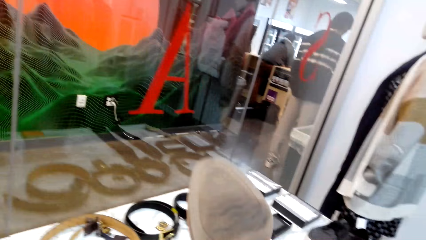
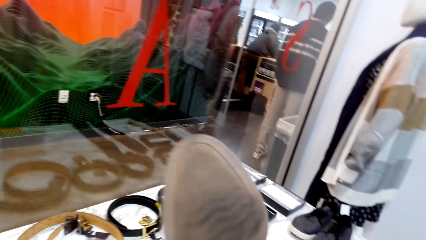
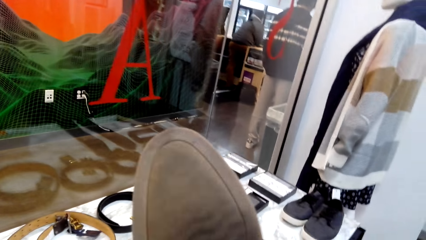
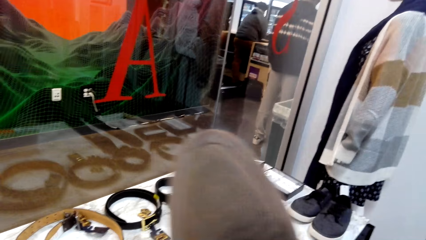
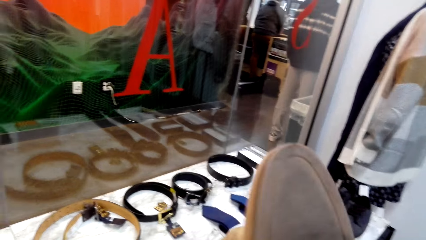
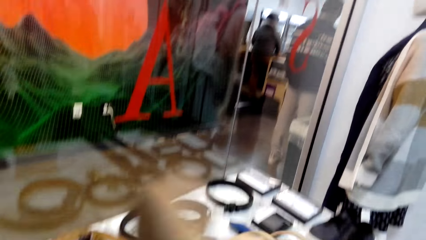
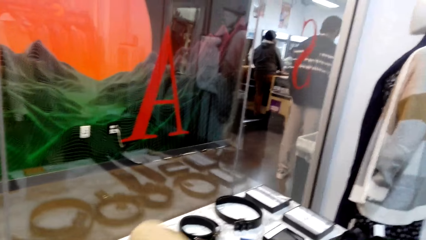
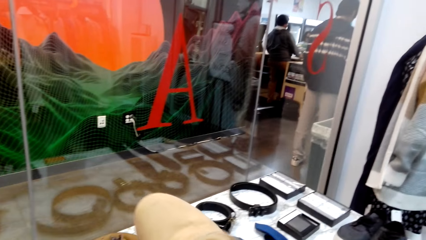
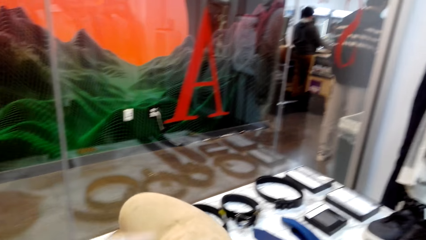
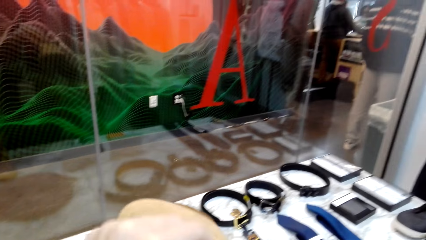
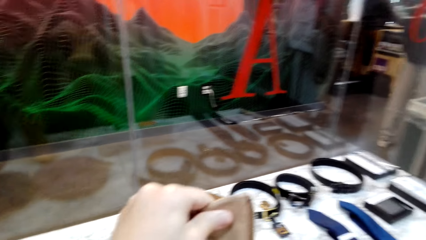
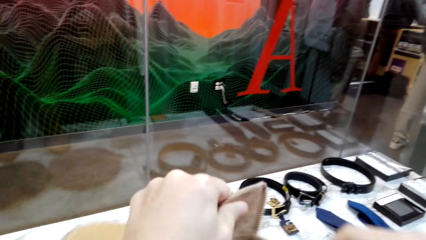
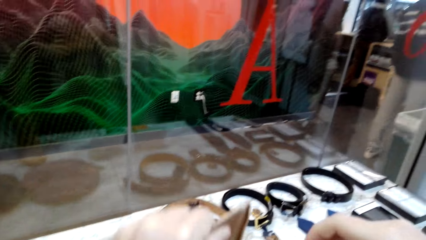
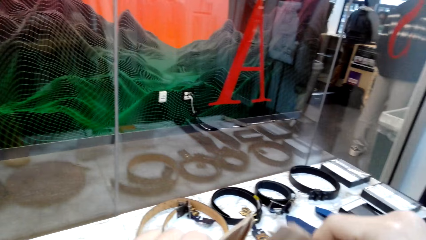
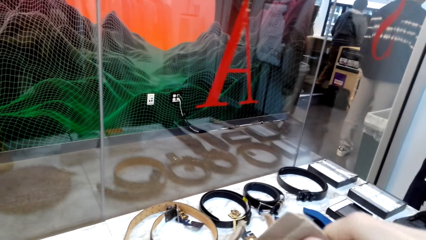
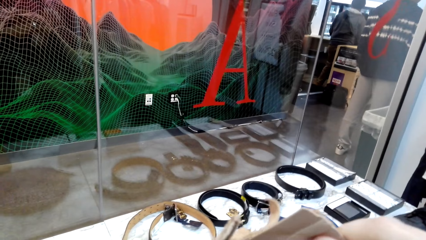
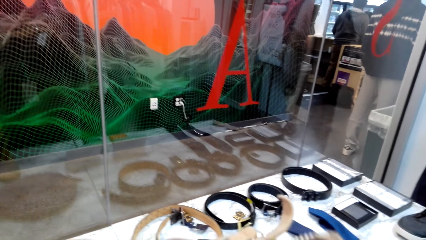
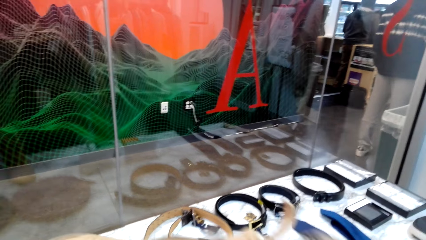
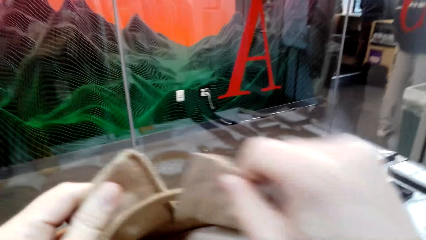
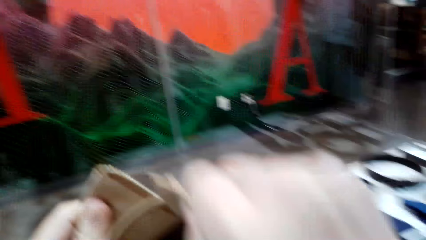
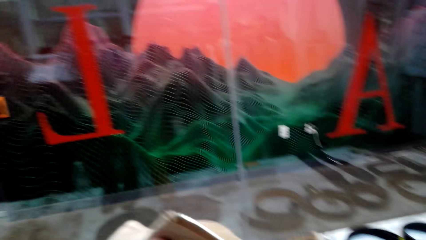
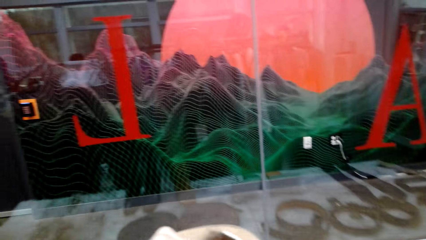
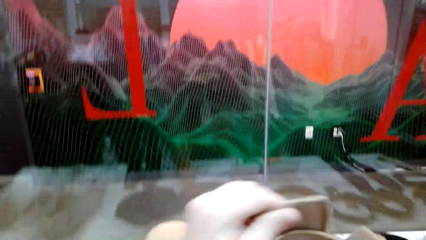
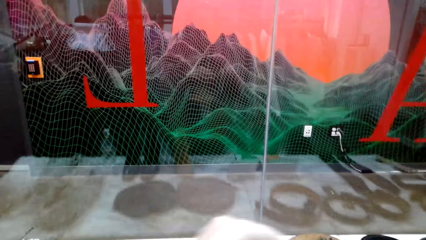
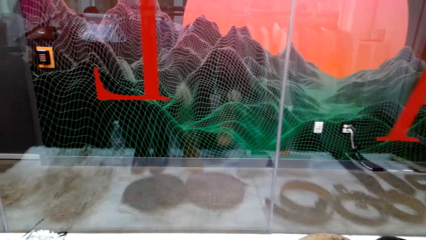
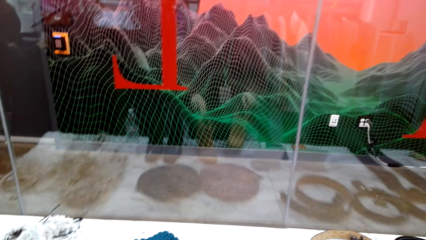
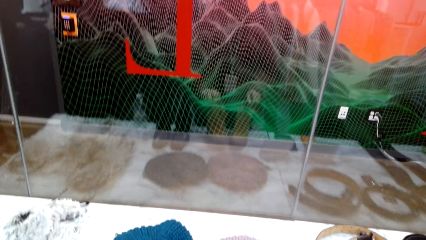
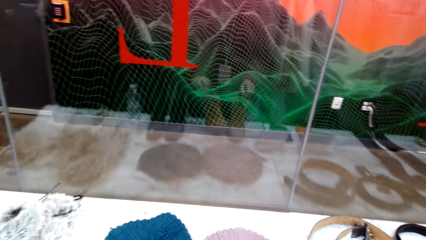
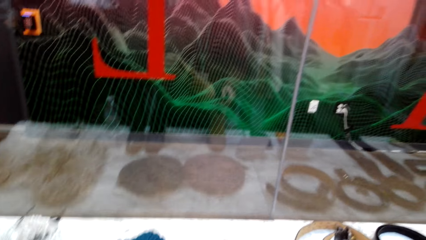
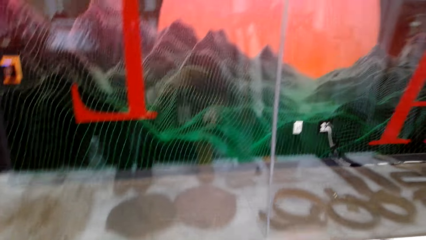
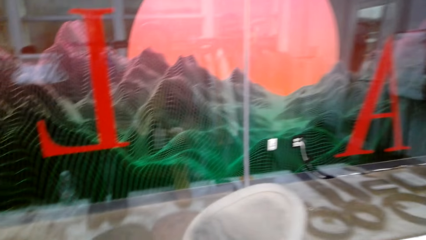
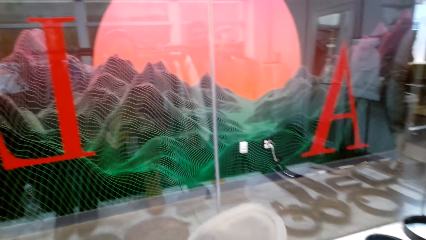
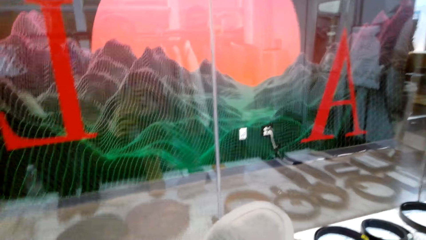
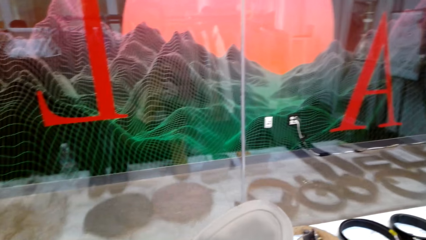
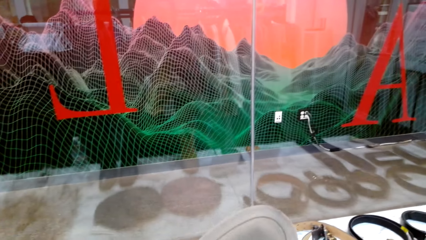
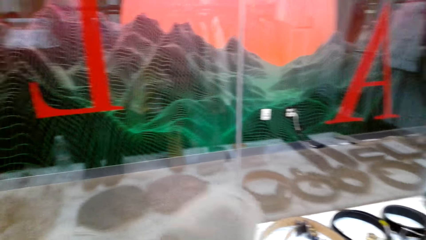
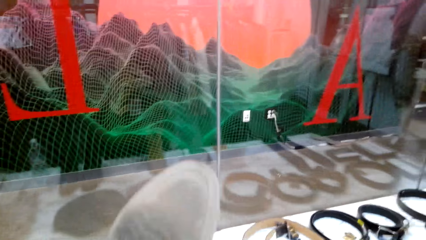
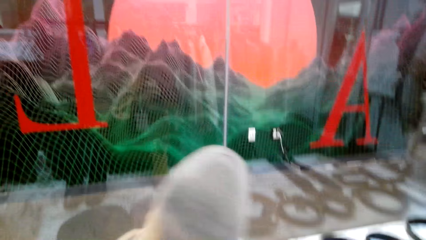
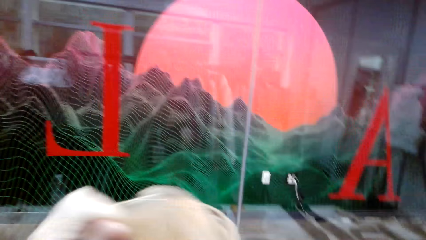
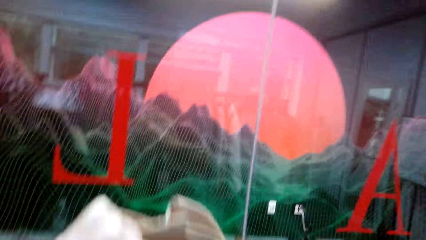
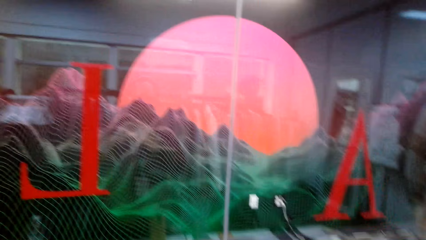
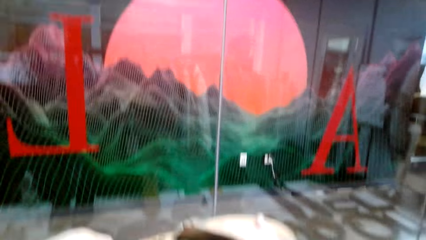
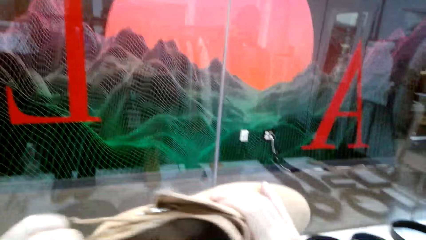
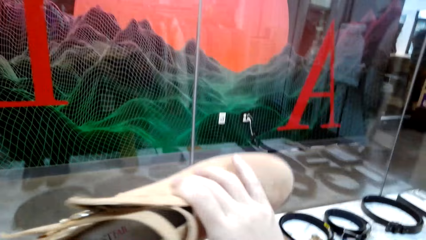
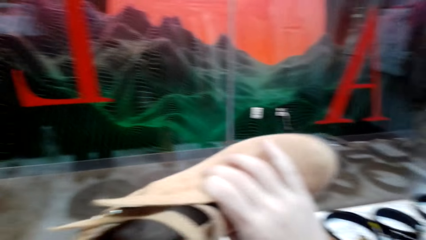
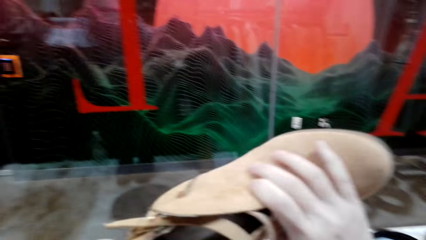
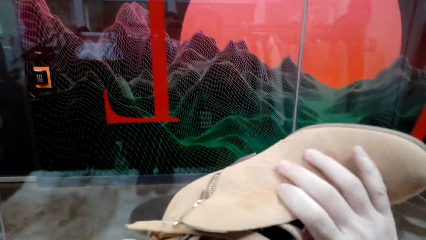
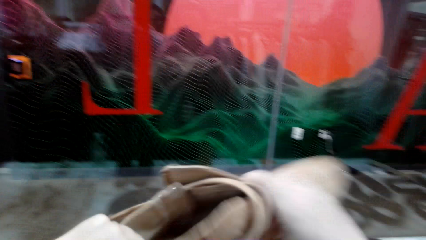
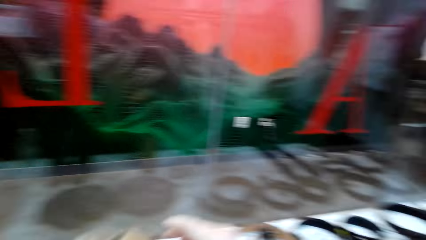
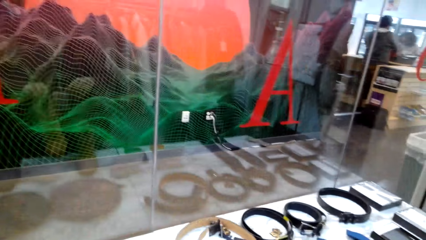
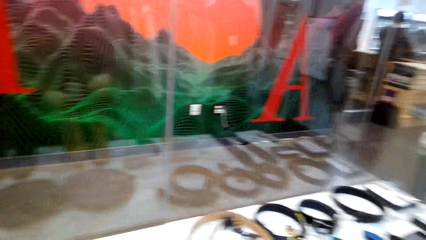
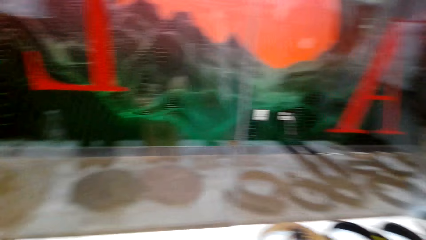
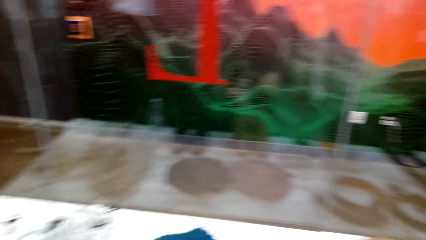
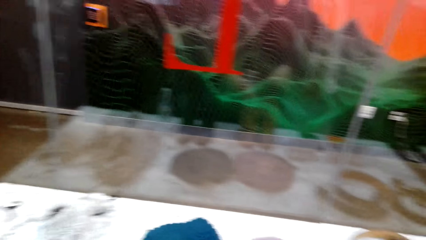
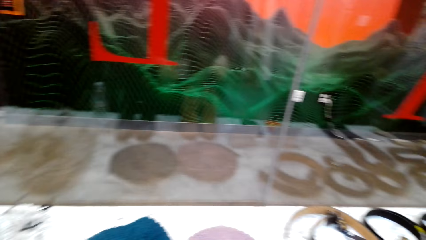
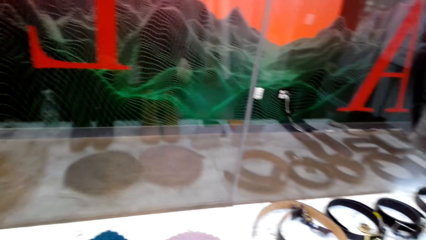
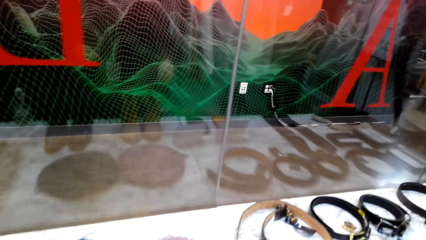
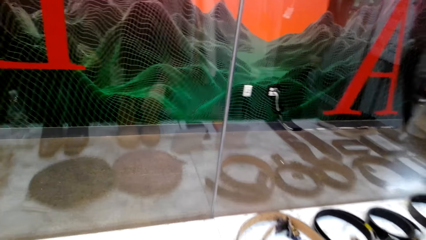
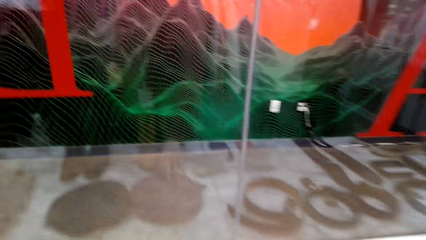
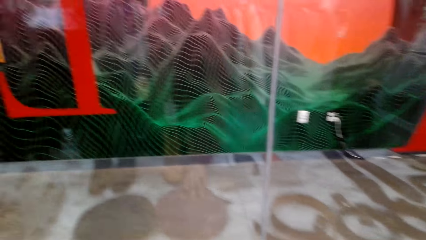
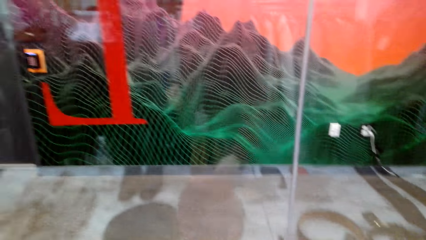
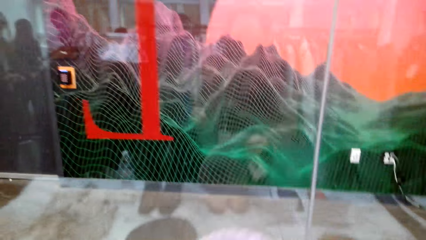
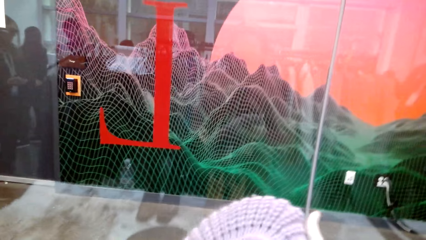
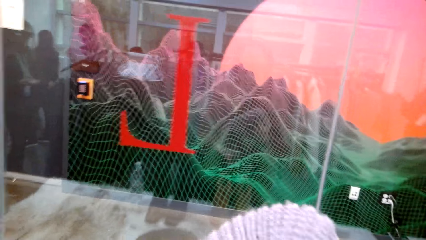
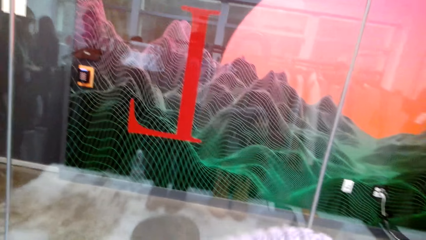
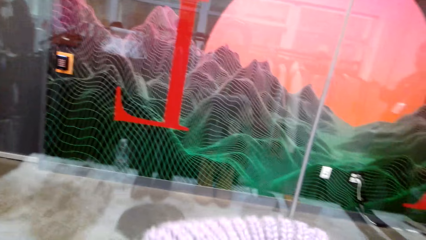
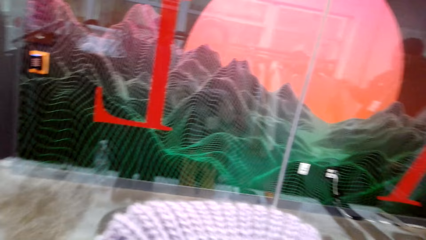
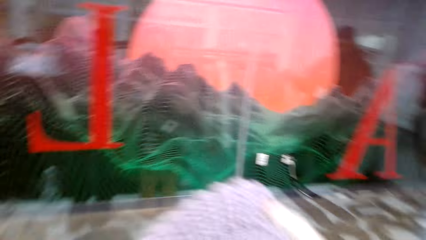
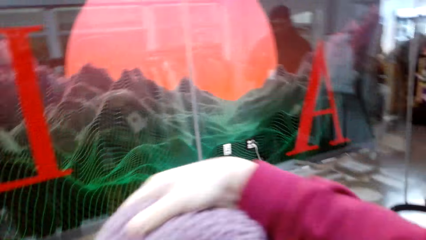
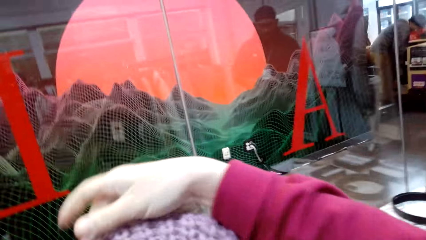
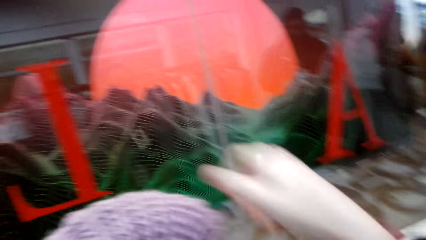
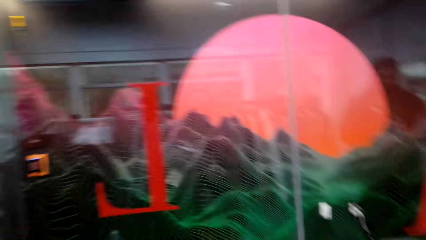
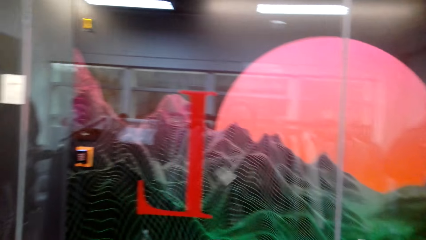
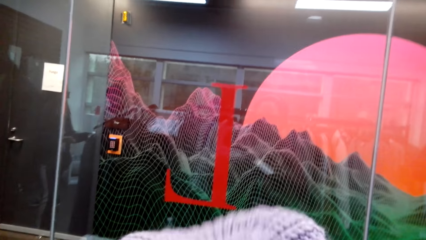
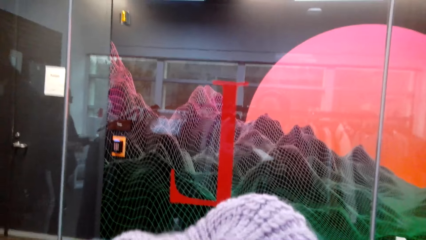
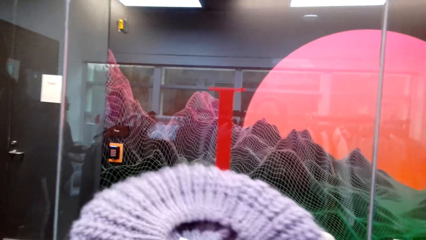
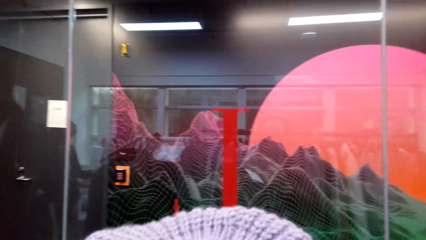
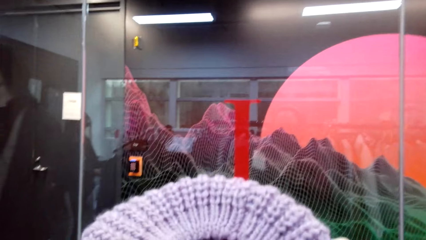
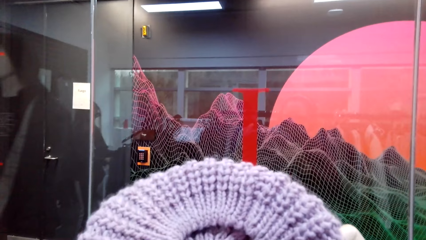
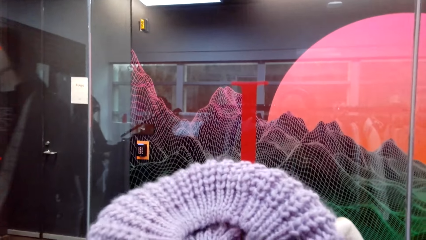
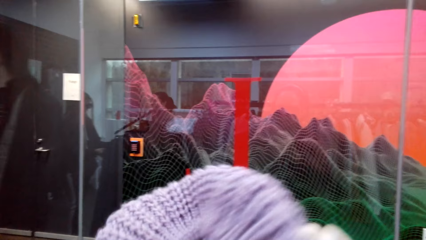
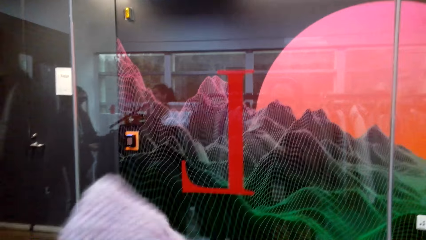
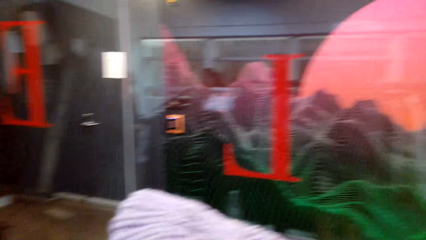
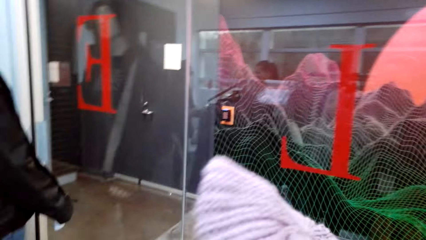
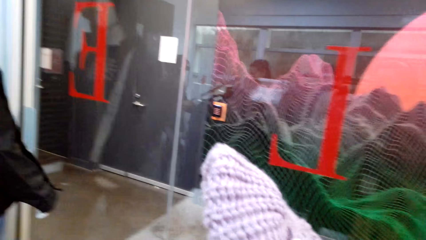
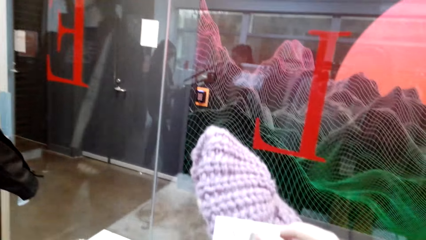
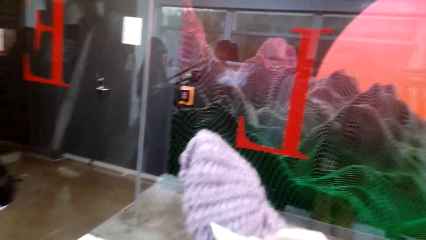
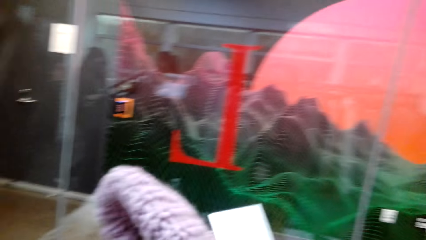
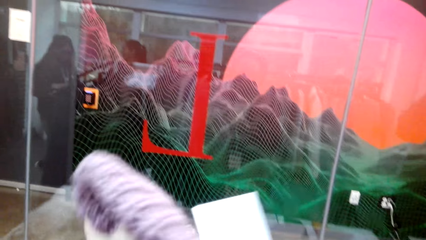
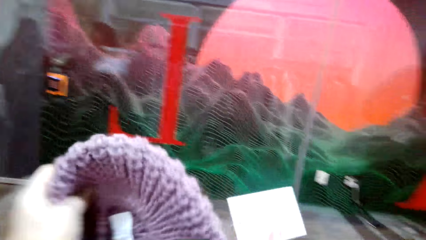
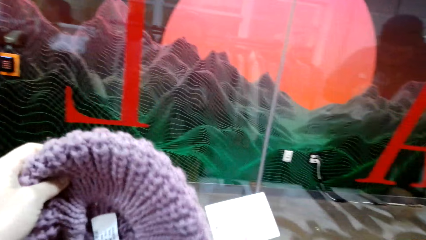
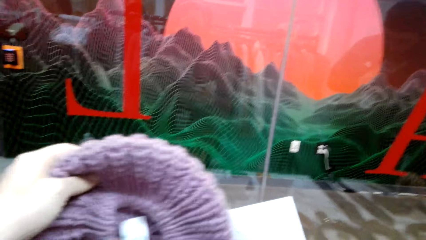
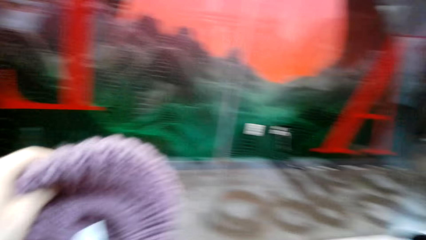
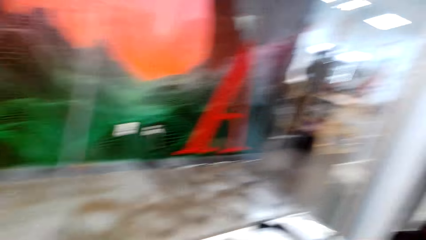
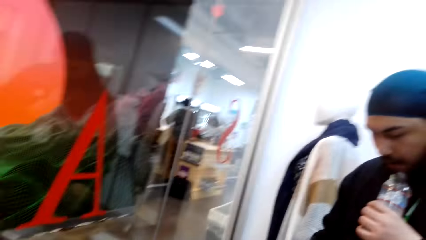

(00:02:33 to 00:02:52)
The camera wearer looks at the hat. They touch the cloth. They hold the hat.
